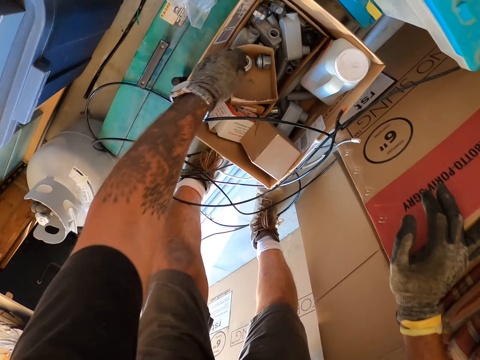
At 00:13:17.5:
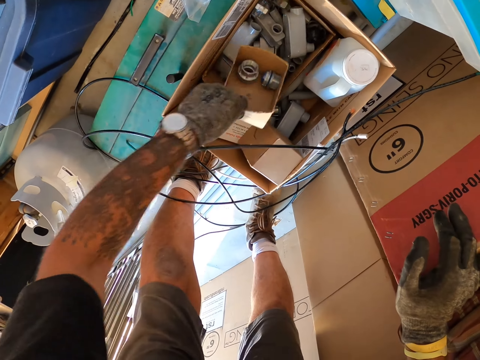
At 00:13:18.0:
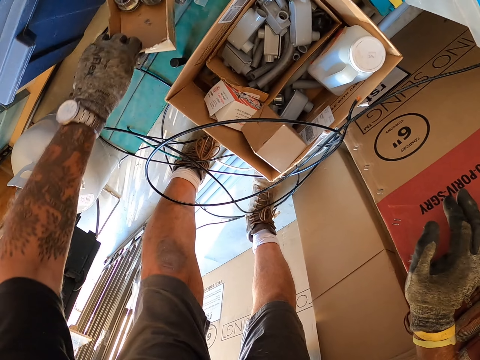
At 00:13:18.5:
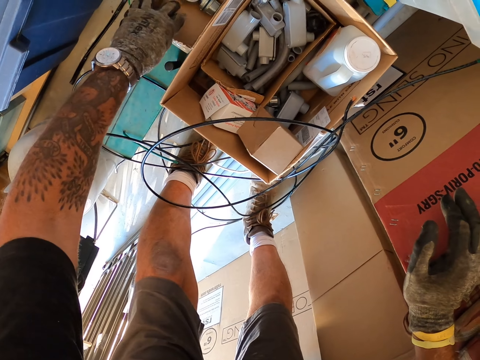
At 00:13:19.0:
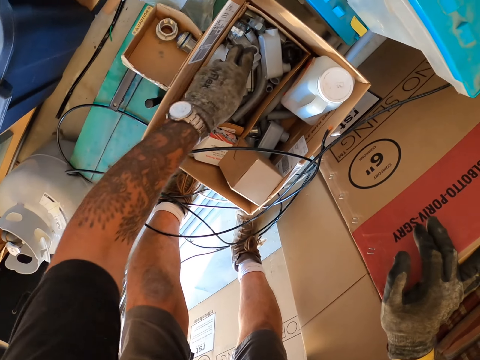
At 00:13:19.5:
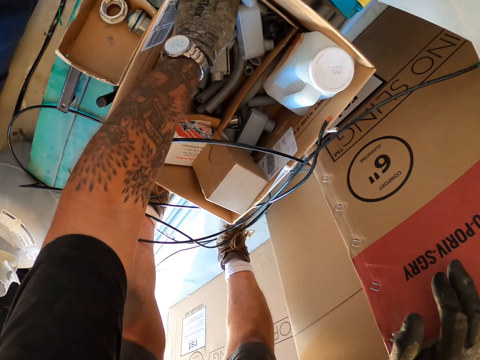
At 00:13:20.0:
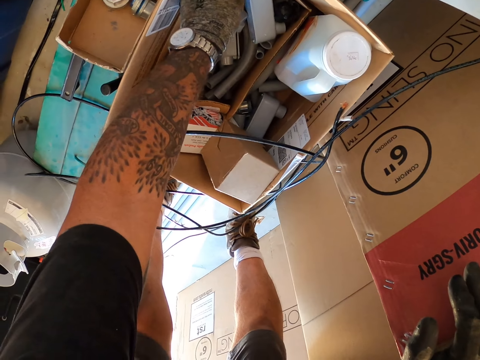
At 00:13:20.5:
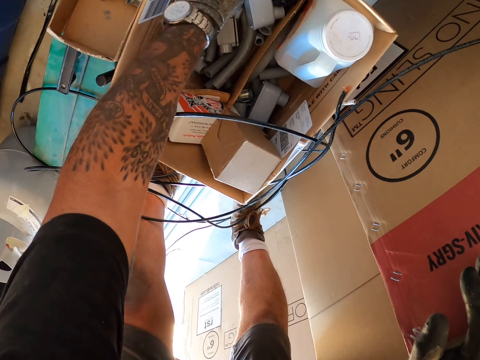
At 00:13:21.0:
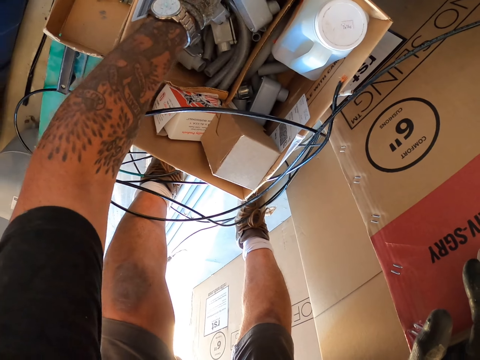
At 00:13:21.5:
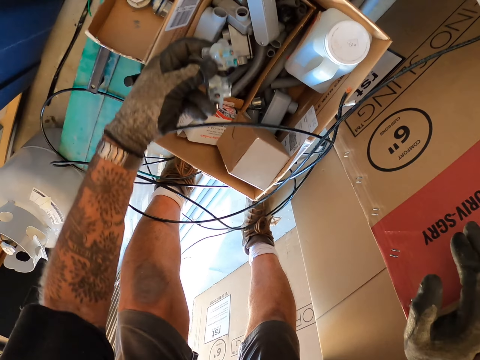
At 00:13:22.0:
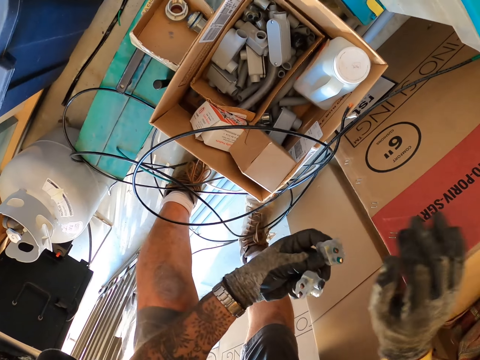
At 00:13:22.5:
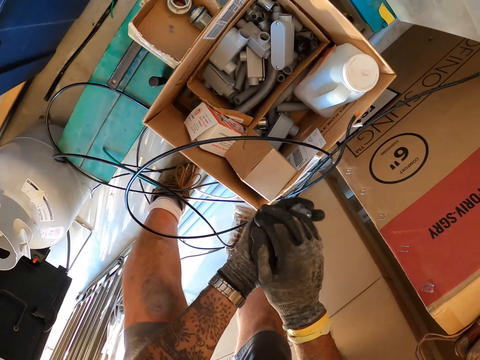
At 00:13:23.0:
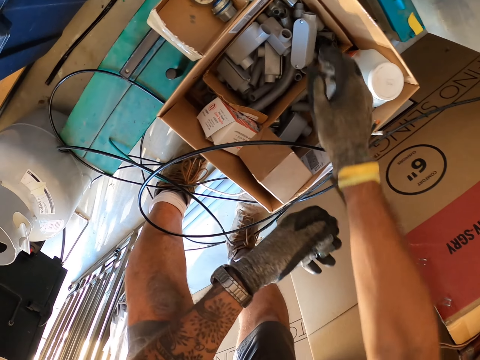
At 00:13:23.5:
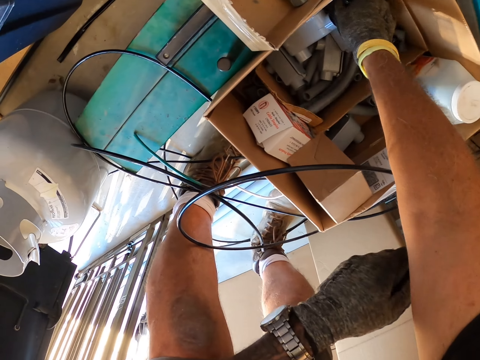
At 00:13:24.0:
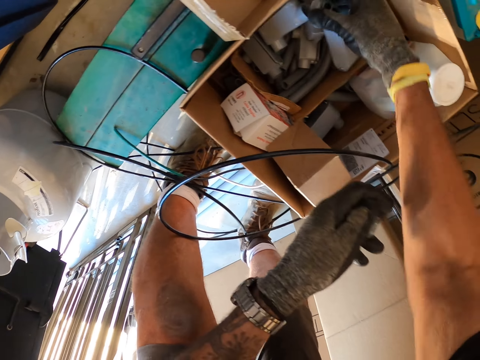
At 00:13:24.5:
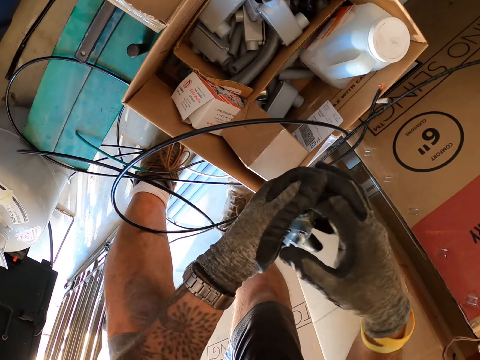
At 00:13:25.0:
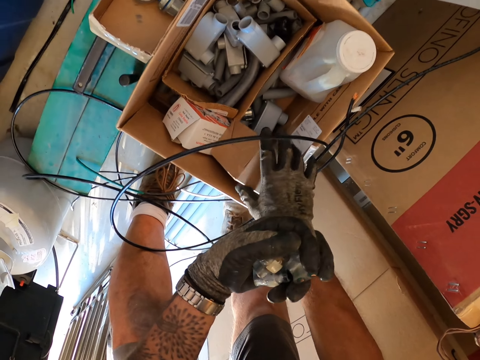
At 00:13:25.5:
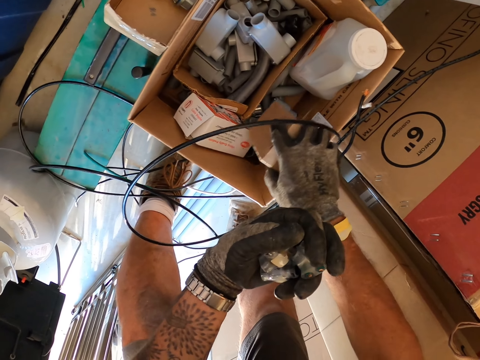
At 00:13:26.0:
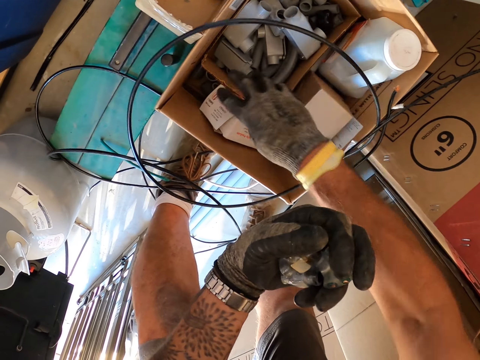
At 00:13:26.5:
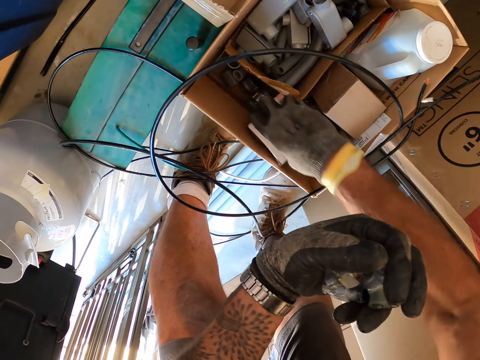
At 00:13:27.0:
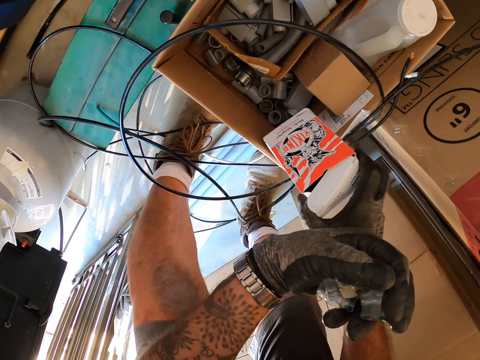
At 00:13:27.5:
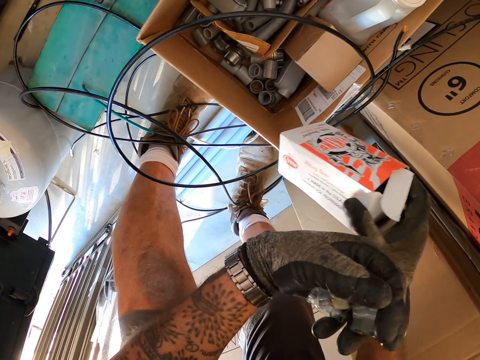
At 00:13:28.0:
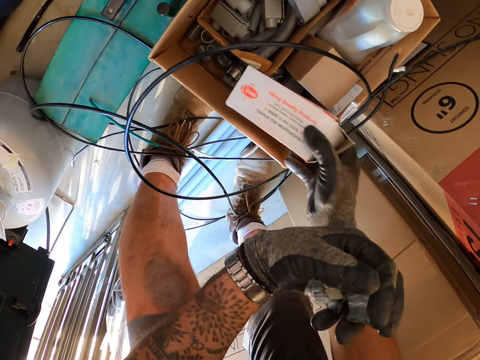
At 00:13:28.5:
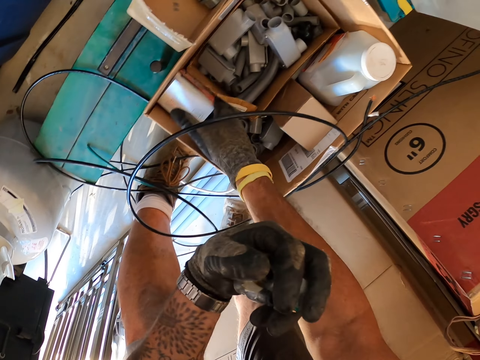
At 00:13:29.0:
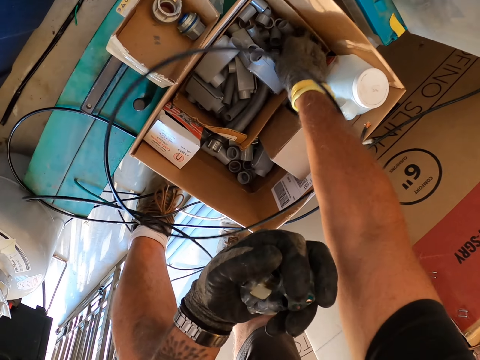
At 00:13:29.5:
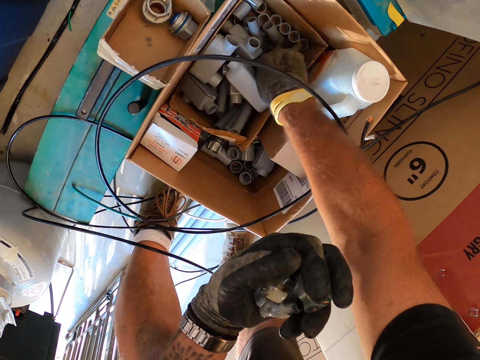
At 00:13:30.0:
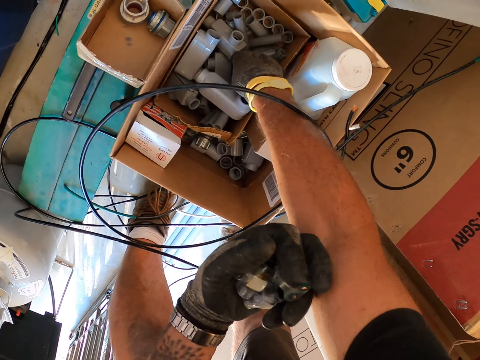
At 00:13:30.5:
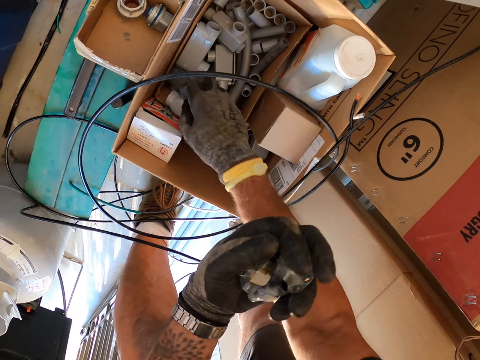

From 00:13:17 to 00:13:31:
The camera wearer picks up a carton. They walk from the hardware shop and carry something. They put the carton on another carton. They pick up something in a carton. They pick up something with the other hand. They pick up something in the carton. They pick up something with the other hand. They move the carton. They pick up a box in the carton. They put the box in the carton. They pick up something in the carton.

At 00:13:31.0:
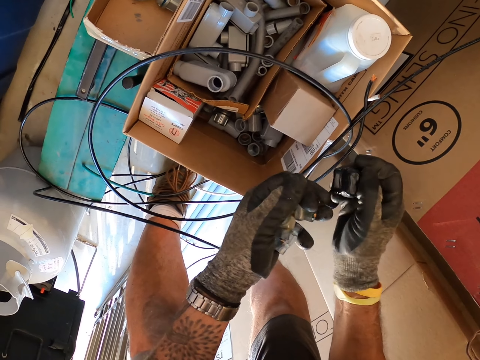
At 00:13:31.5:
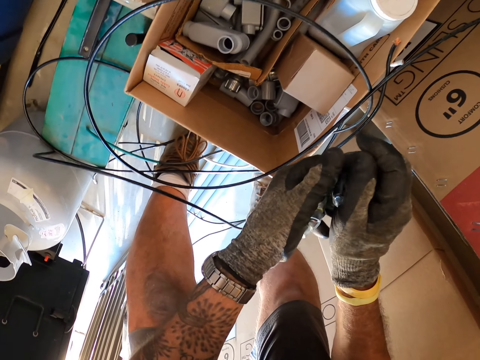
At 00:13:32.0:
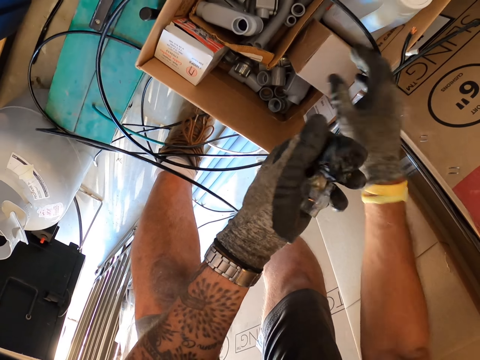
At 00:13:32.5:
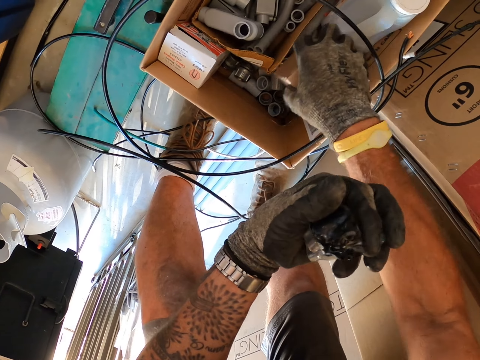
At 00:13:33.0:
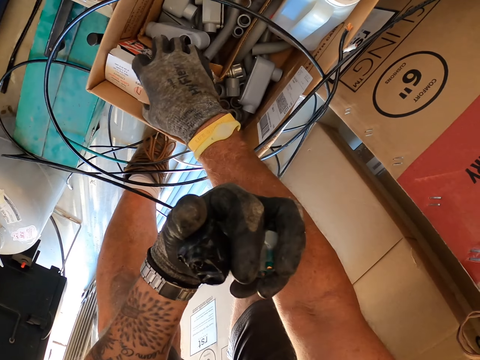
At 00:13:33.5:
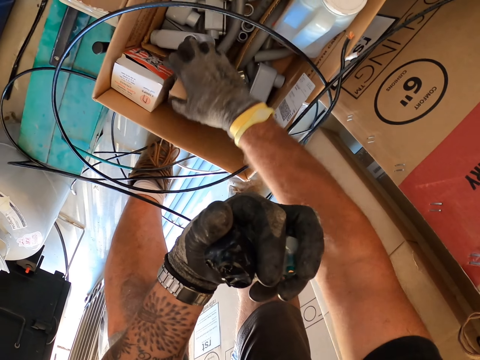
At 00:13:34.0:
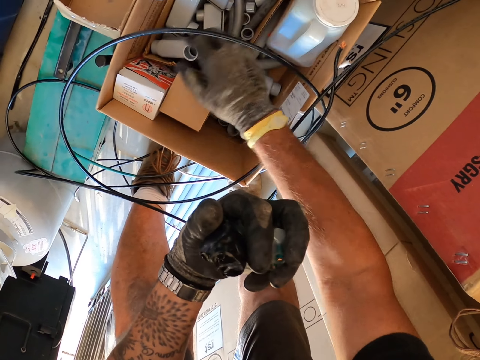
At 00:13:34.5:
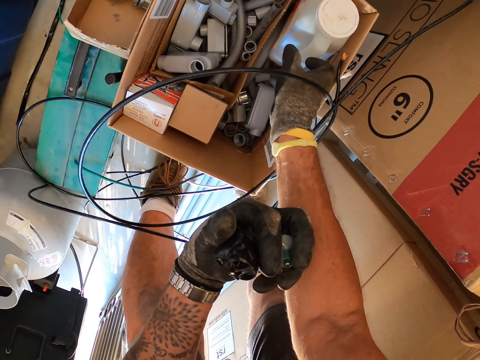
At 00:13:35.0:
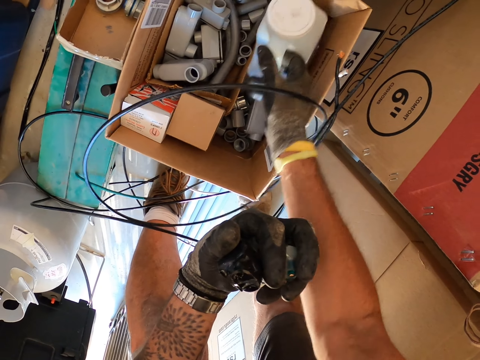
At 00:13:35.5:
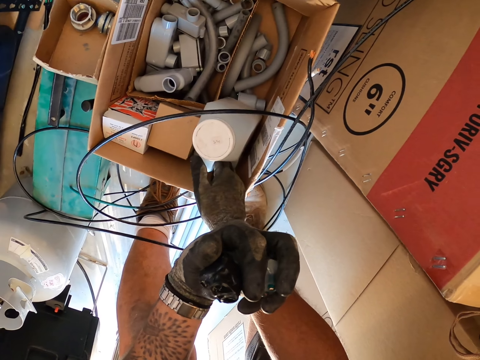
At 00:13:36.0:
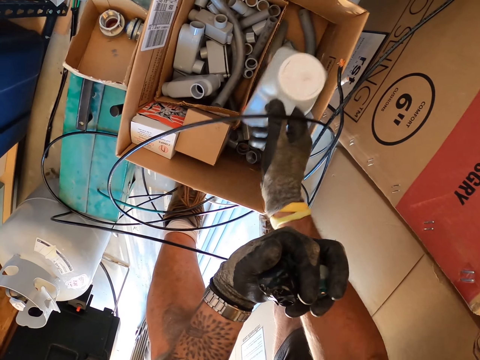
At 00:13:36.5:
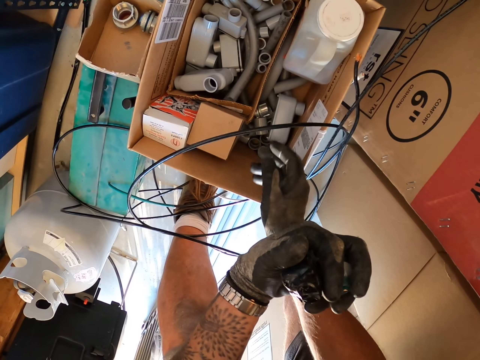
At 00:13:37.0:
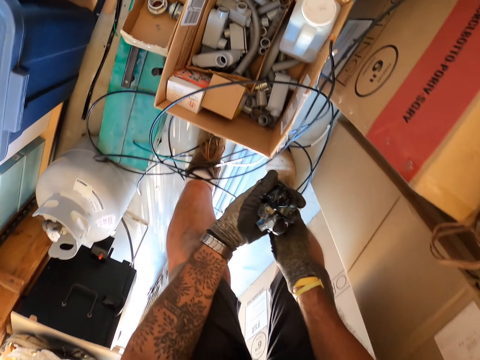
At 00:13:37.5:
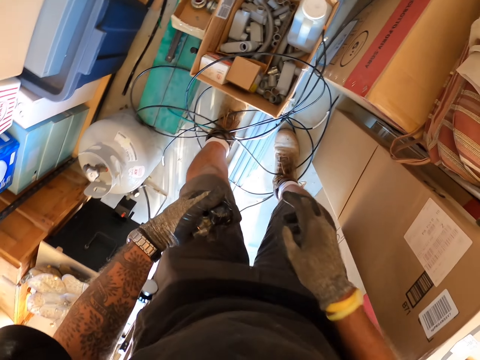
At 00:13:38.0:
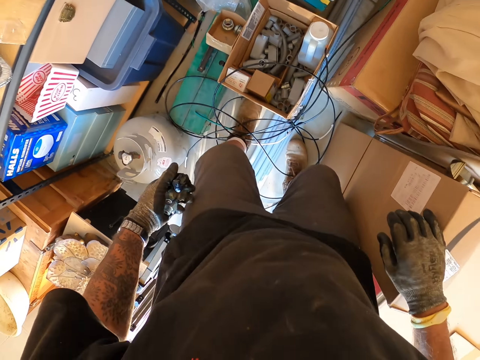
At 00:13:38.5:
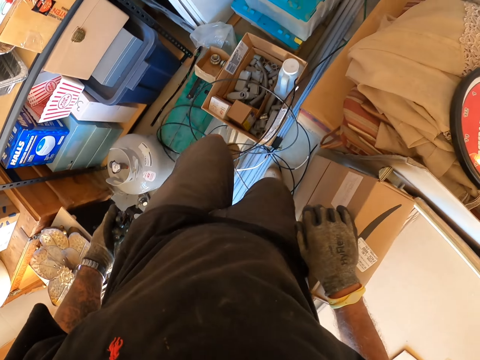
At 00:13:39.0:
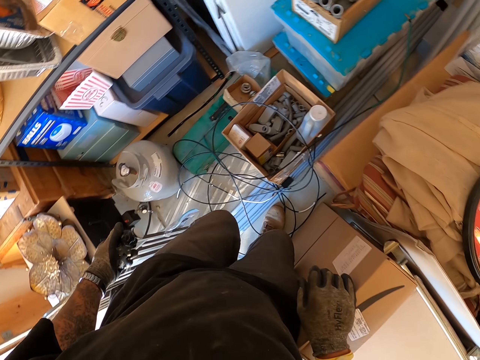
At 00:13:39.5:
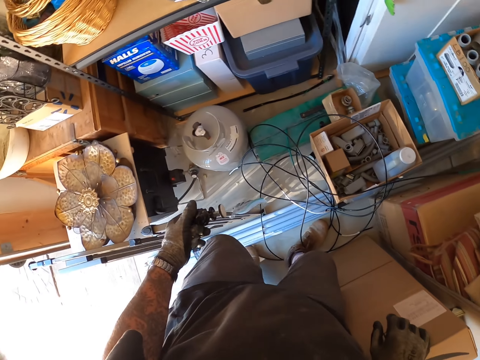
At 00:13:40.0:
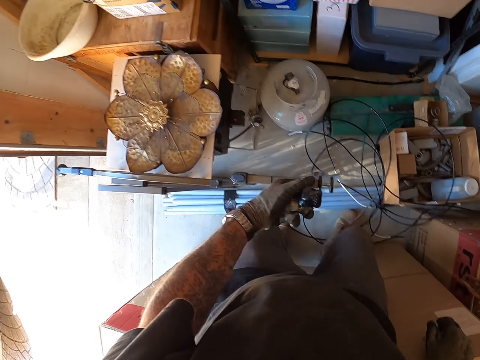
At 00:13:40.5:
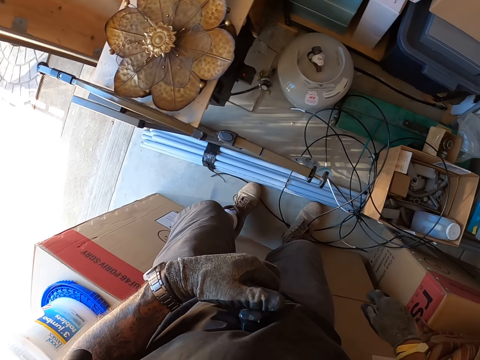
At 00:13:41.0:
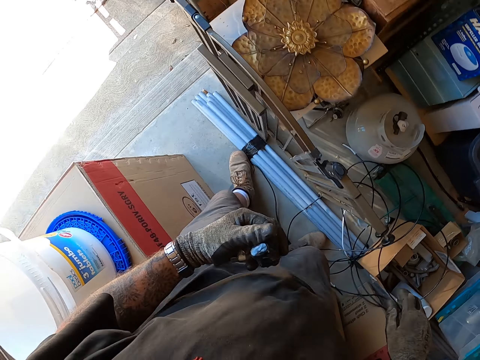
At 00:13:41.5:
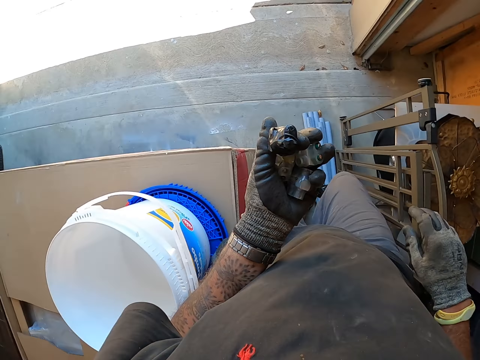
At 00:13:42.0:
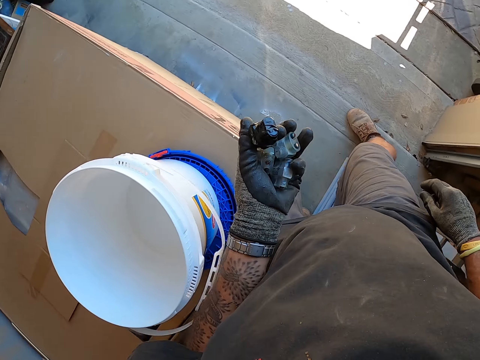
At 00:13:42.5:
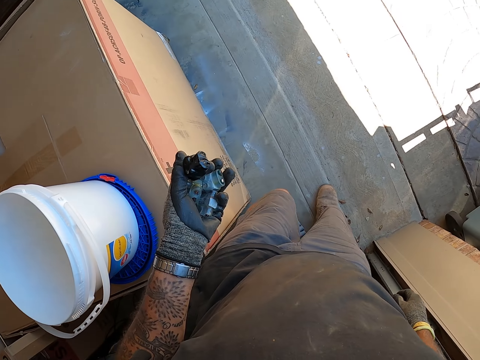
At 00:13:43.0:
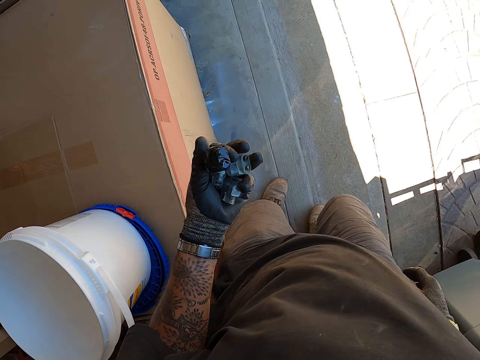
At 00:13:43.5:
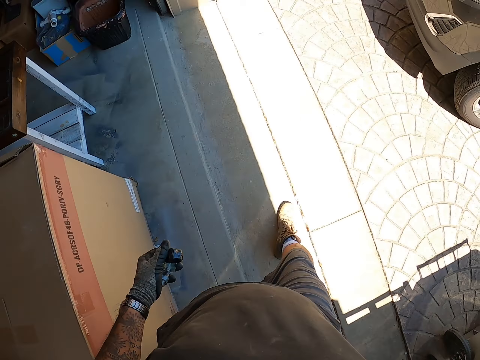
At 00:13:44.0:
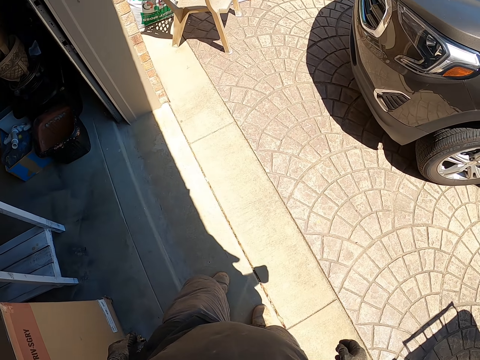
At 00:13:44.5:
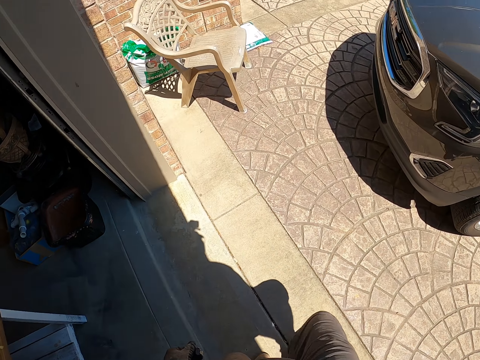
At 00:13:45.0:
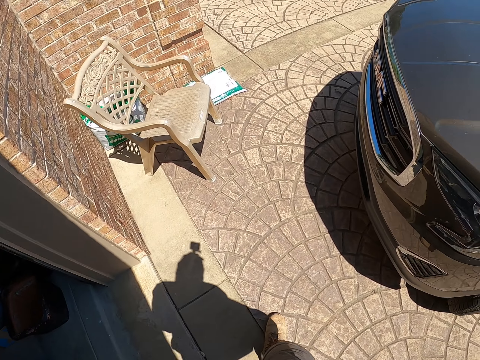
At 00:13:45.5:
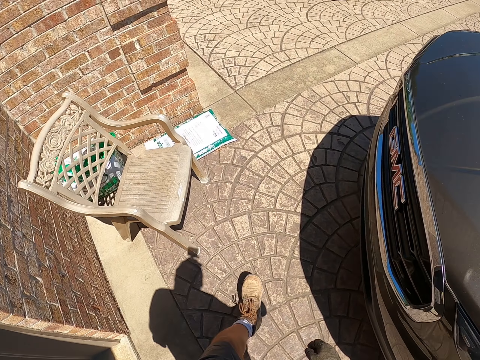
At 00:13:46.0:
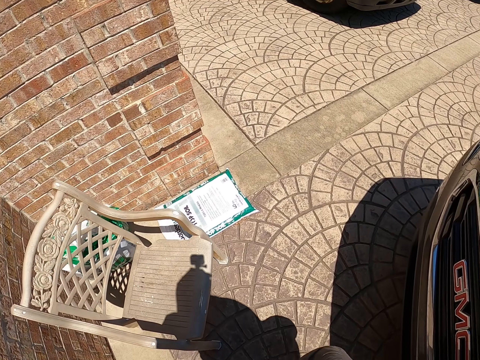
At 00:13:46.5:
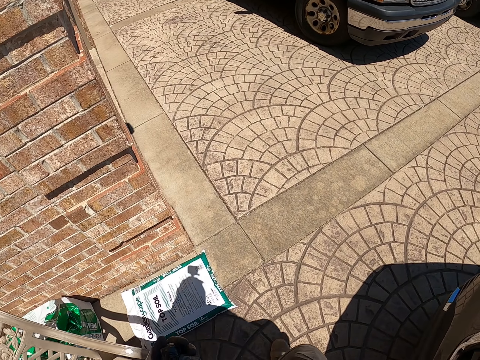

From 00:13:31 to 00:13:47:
The camera wearer picks up something with the other hand. They move a carton. They move a container in the carton. They move around. They walk around.
